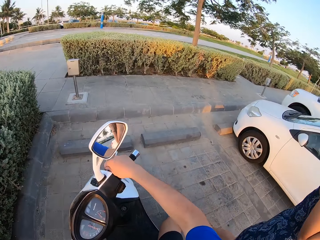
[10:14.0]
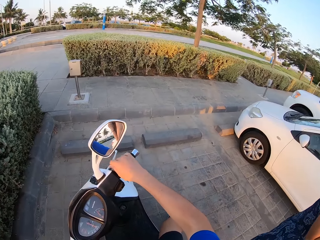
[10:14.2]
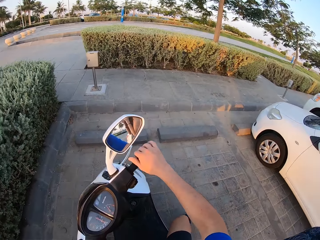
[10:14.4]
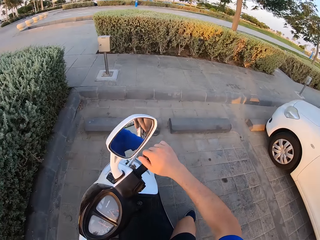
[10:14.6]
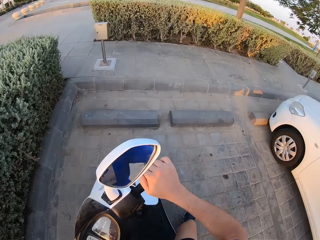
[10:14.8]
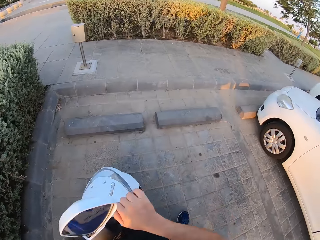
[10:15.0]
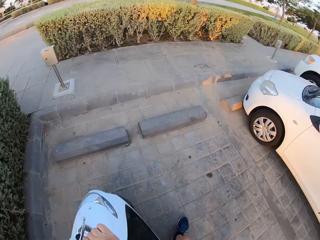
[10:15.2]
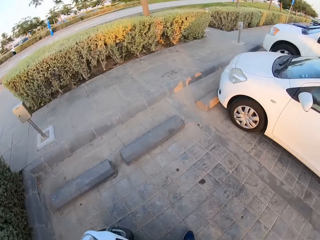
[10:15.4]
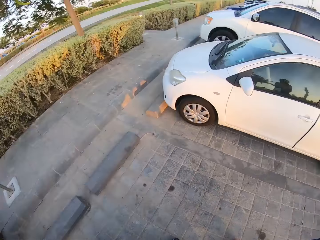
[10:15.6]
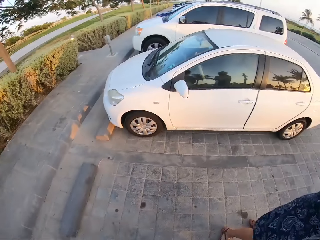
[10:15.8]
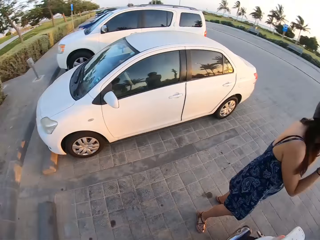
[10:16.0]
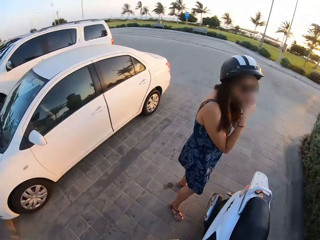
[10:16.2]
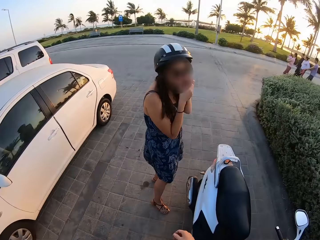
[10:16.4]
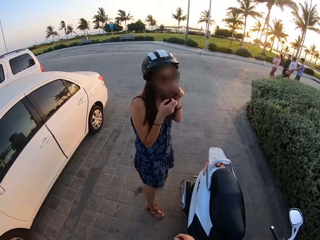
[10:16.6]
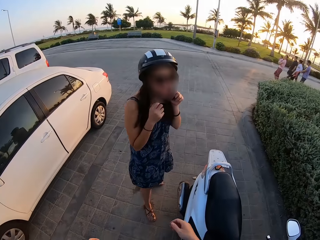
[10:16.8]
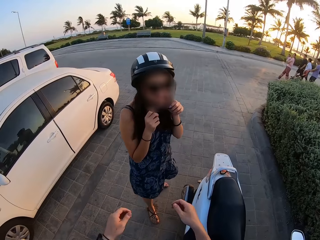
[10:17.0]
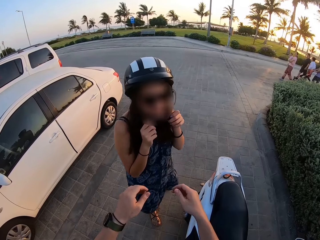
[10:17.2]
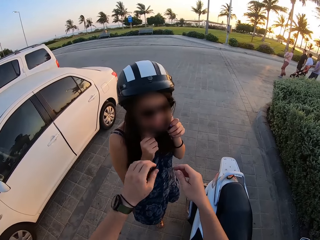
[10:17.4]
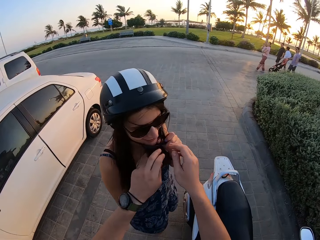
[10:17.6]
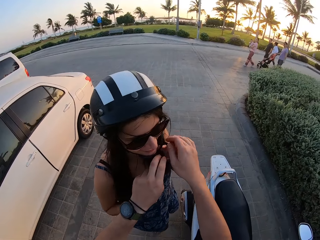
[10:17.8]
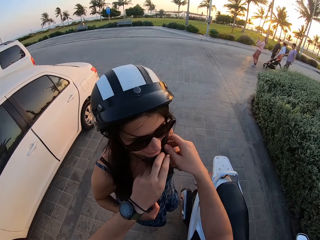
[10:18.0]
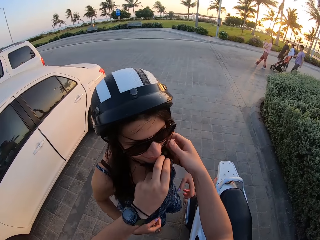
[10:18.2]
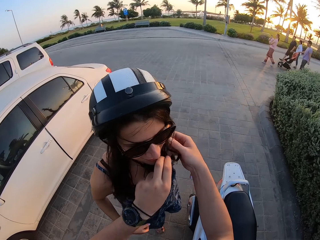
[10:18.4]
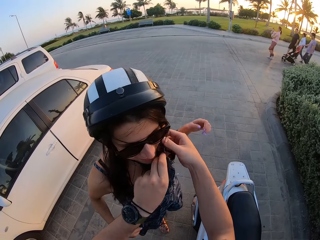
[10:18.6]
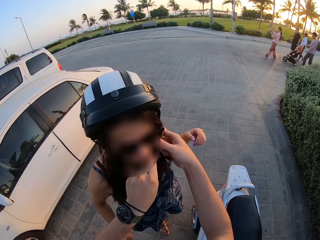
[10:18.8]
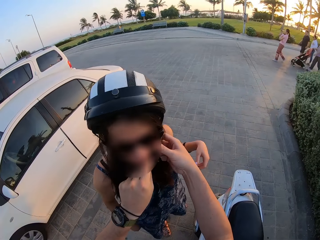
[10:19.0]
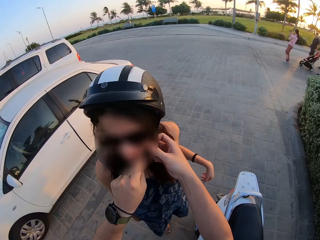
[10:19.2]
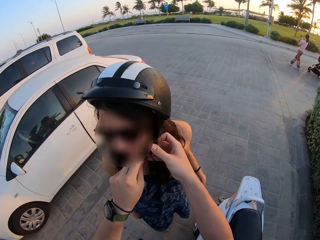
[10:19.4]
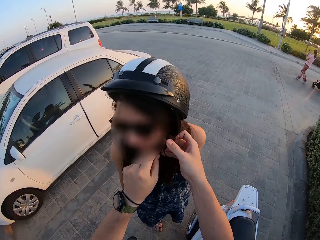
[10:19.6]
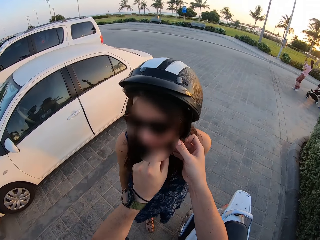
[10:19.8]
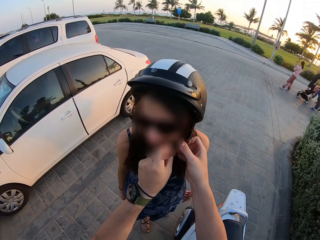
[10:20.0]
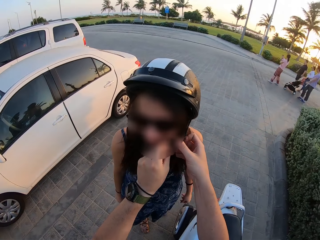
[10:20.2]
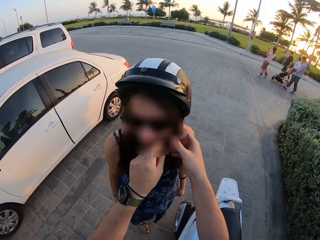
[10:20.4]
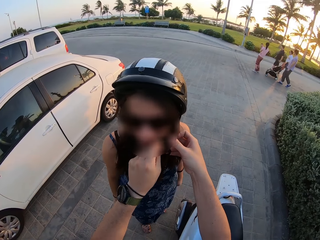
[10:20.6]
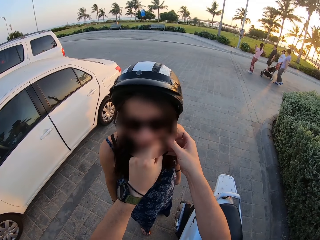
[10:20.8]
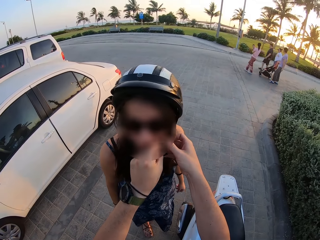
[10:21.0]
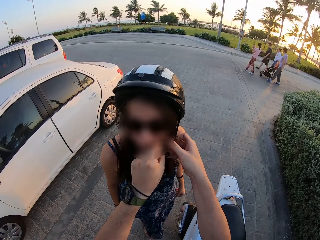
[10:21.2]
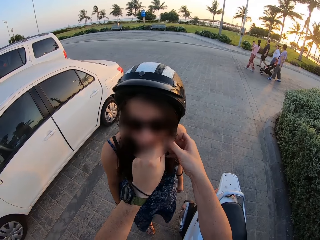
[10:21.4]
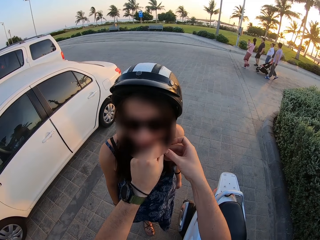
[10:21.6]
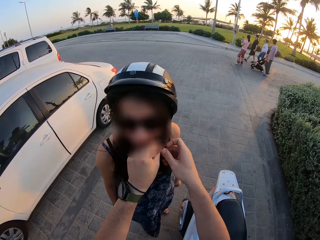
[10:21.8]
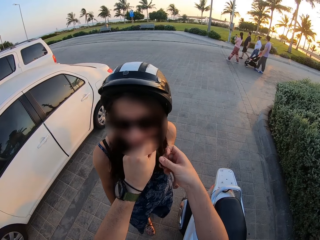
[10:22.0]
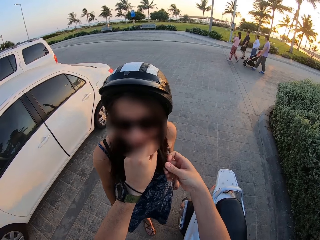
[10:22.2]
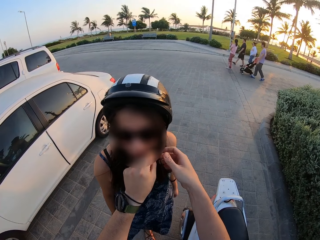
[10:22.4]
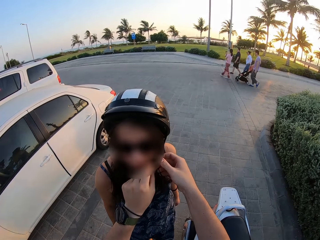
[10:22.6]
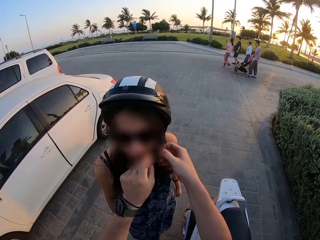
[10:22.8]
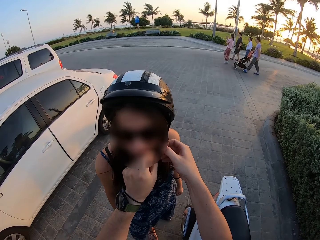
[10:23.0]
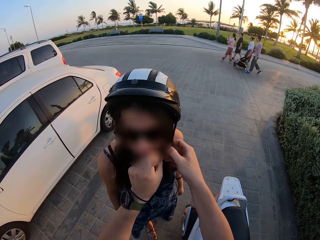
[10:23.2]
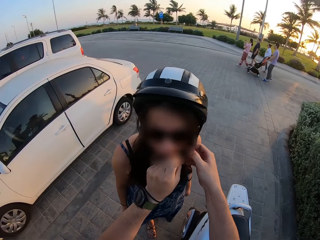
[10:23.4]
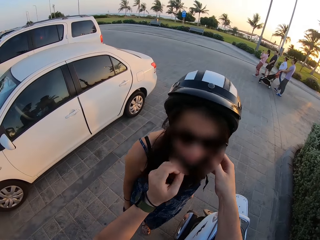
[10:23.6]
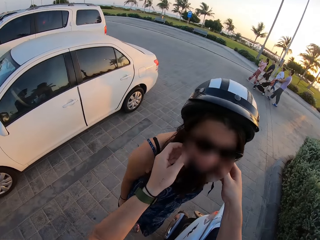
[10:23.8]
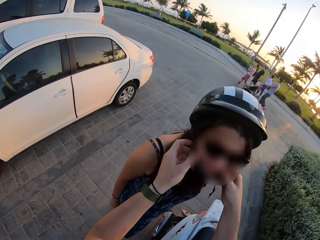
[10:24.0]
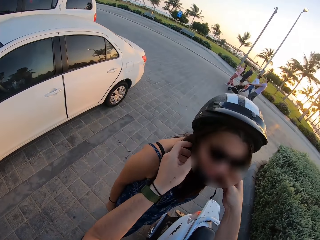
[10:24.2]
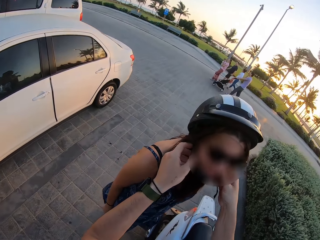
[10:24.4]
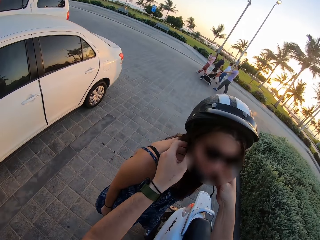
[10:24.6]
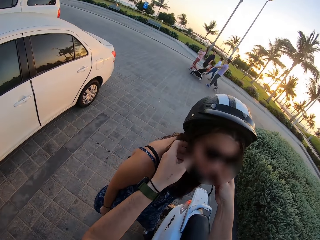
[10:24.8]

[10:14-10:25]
The camera wearer places the keys on the motorcycle. They pick up a helmet. They fix the helmet to a lady.

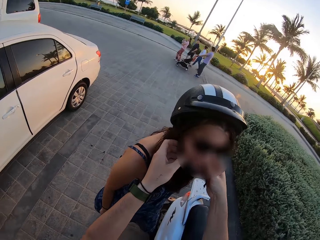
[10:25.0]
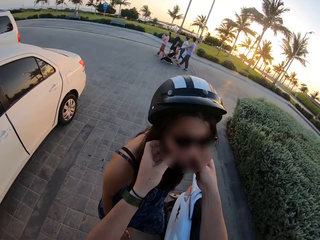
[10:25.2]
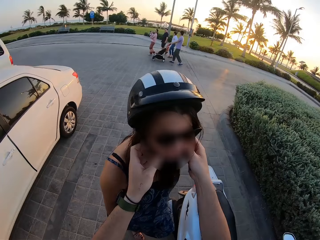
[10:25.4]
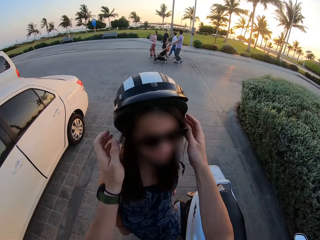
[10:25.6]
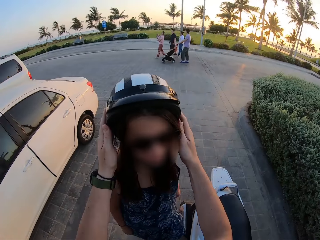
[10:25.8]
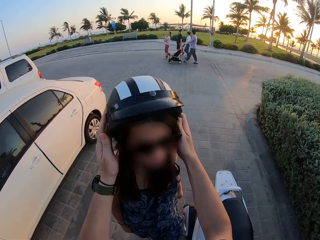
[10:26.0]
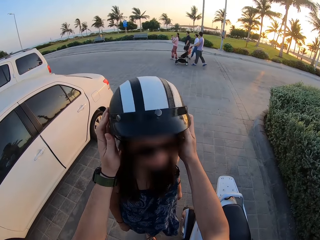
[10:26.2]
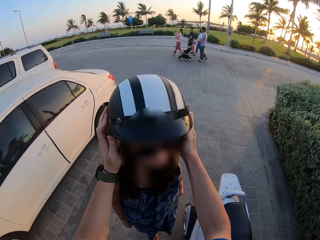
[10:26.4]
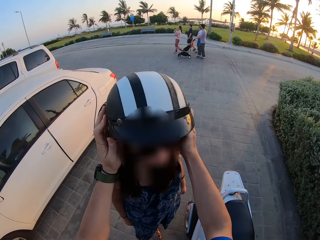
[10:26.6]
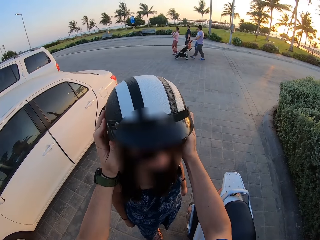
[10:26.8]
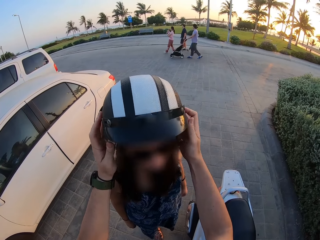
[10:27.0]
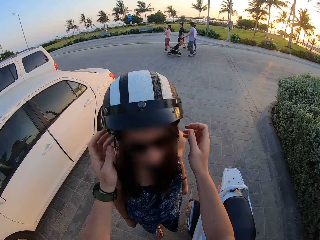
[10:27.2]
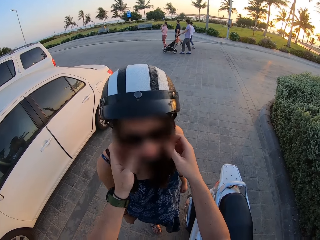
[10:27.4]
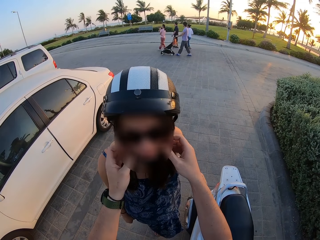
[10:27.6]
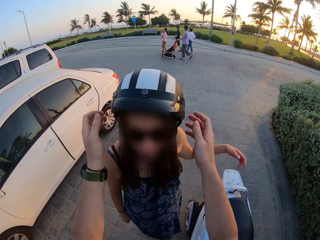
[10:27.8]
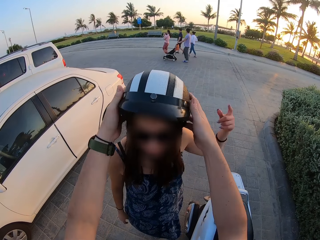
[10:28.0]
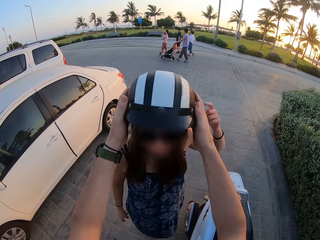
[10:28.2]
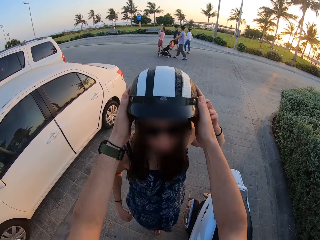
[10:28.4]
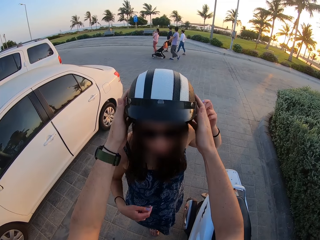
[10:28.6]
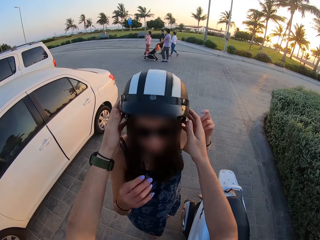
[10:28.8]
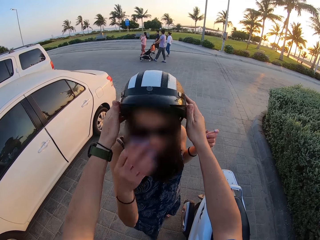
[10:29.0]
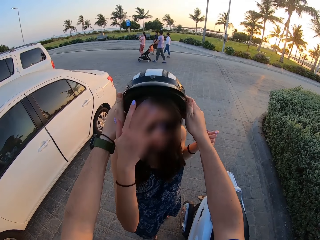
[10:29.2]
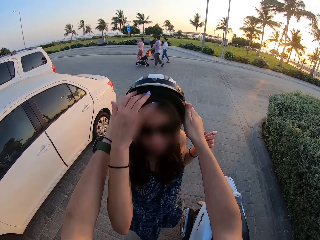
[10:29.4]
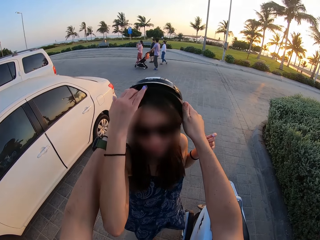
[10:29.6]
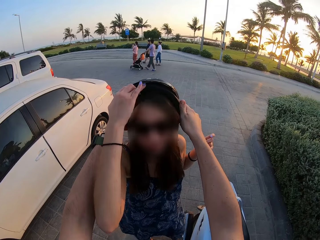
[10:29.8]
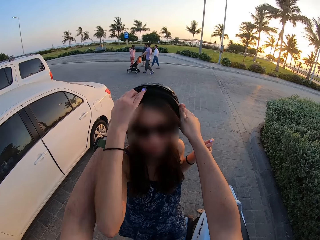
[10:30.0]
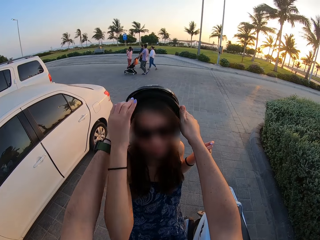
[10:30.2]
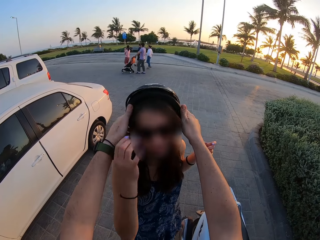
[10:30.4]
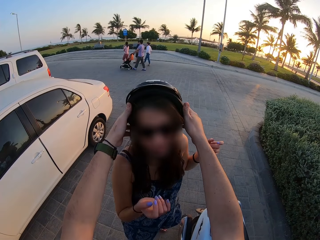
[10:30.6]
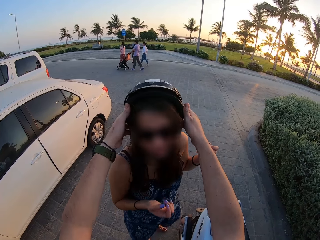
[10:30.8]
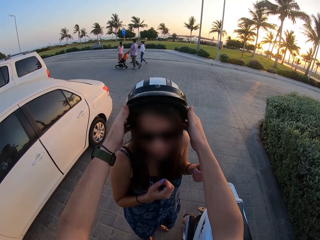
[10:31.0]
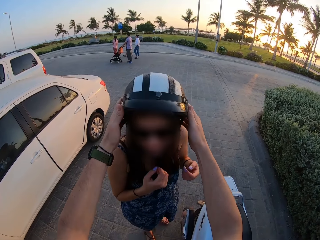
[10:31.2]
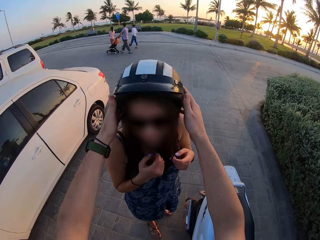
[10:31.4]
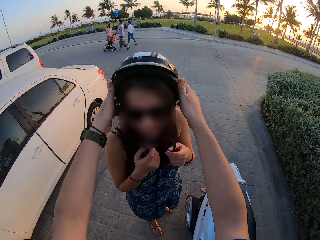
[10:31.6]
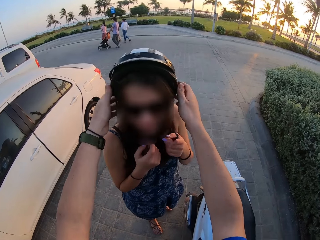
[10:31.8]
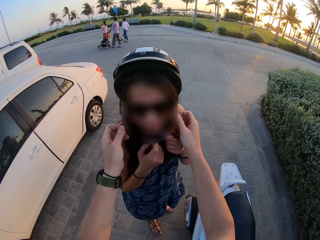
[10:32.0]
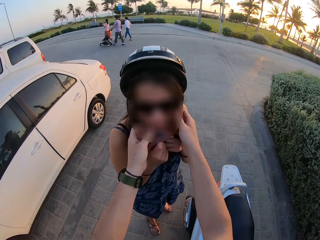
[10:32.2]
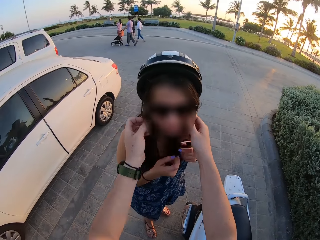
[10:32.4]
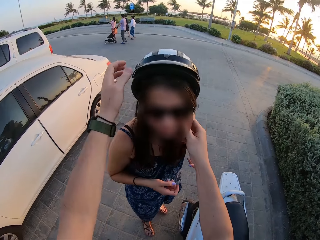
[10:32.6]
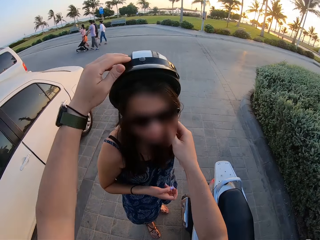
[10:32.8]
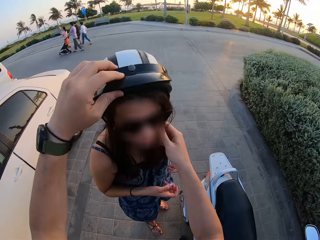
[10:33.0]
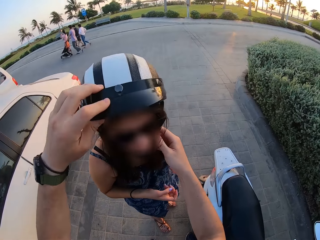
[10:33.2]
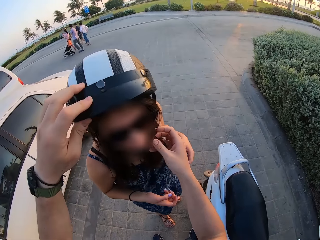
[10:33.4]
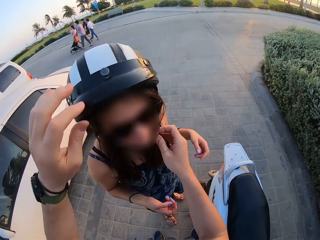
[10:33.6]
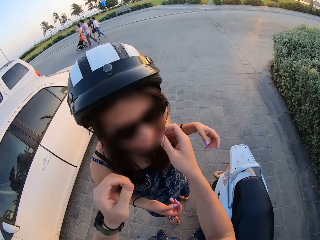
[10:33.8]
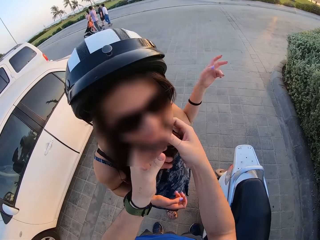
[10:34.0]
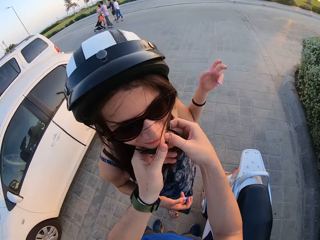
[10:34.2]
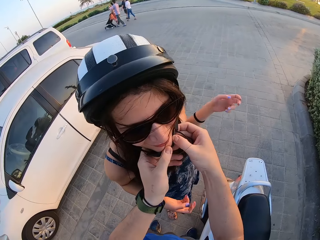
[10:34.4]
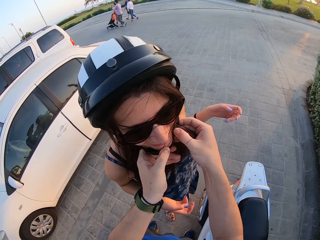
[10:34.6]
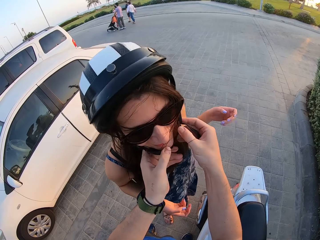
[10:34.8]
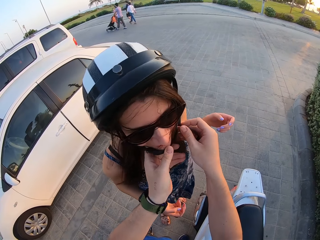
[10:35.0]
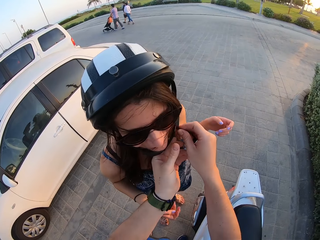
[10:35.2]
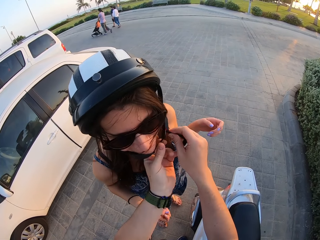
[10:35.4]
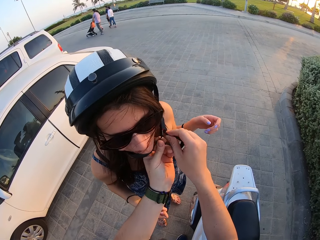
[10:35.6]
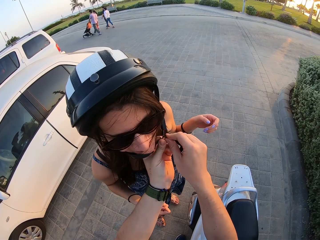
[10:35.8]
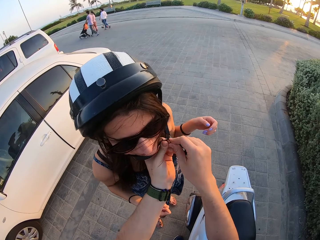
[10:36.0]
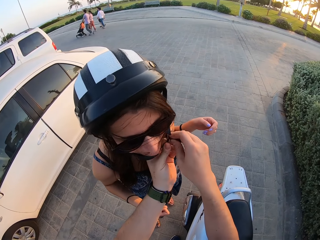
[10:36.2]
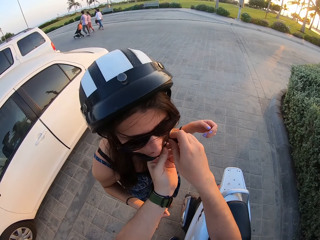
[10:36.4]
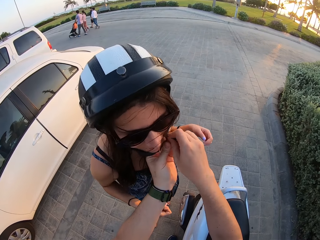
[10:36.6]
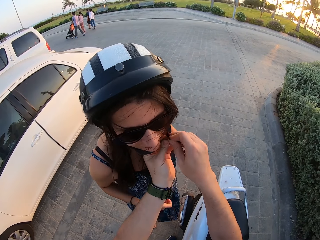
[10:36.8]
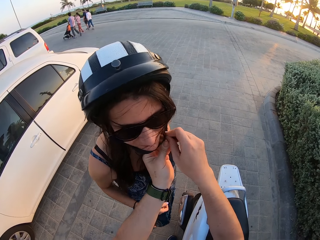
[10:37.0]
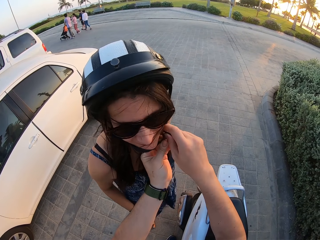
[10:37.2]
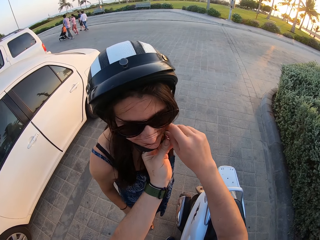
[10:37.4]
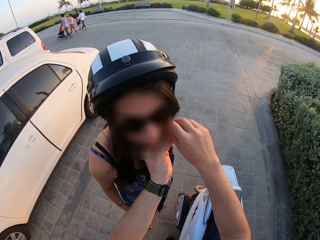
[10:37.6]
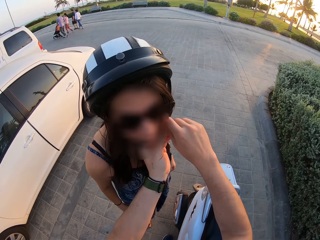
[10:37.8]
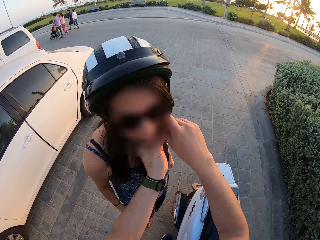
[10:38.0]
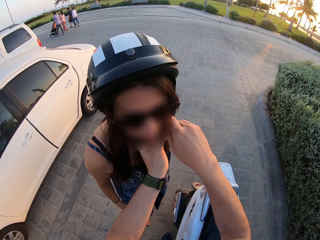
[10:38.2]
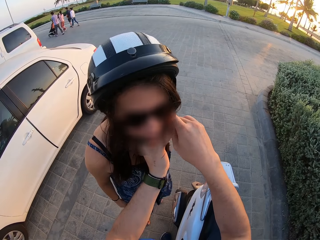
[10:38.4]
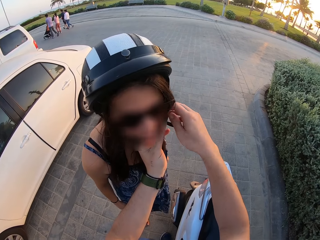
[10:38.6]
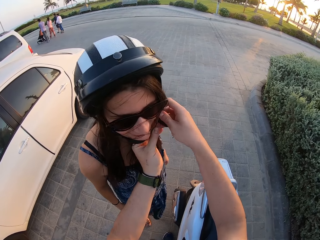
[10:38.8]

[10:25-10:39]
The camera wearer adjusts the helmet.
